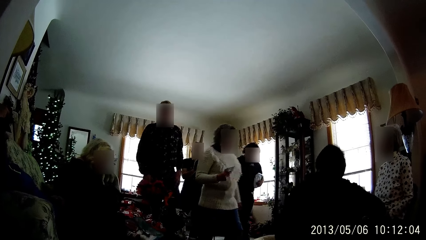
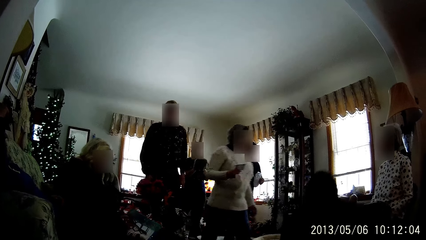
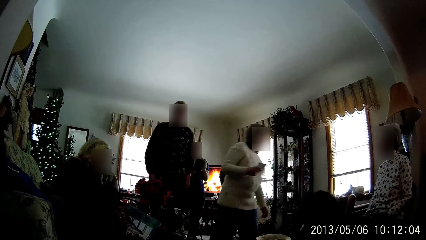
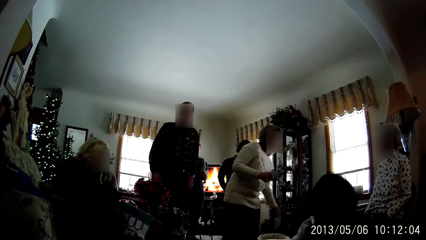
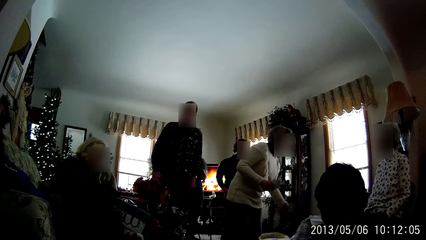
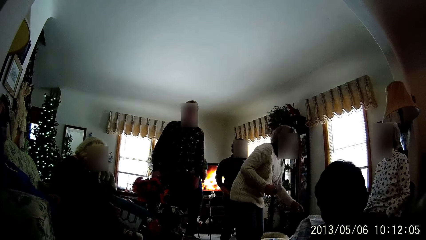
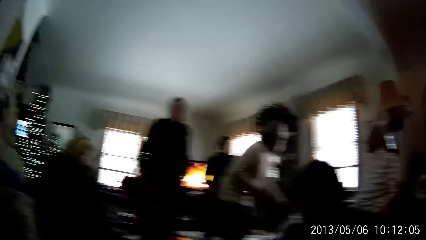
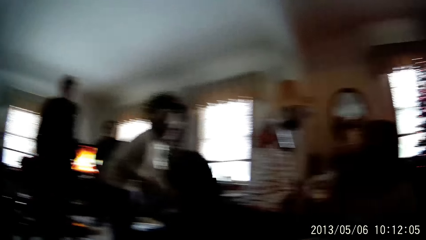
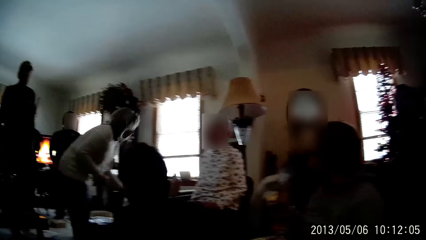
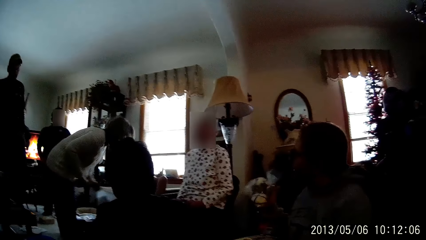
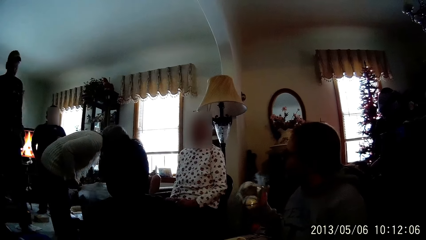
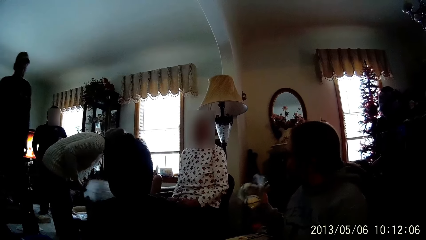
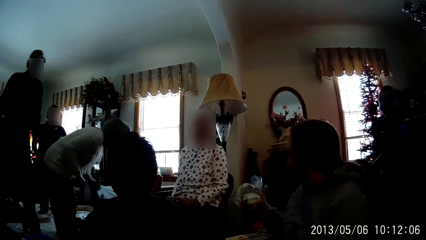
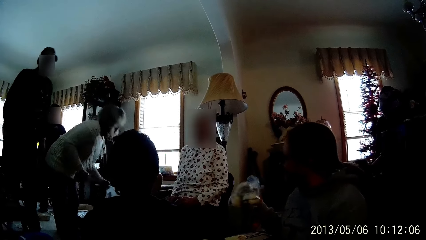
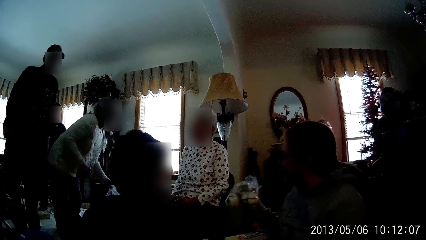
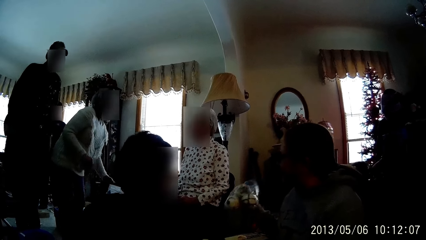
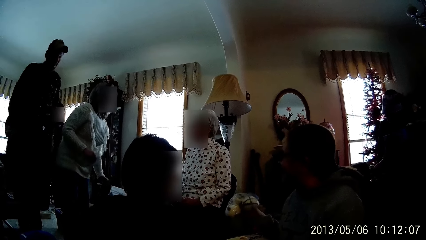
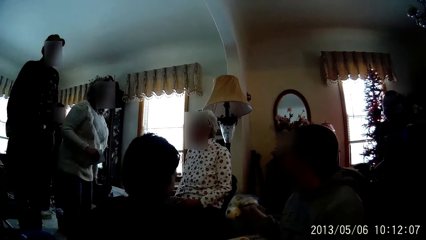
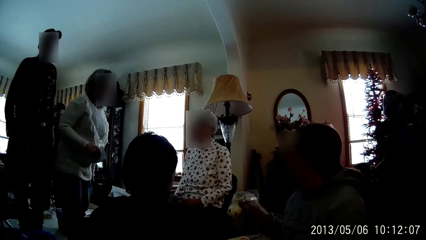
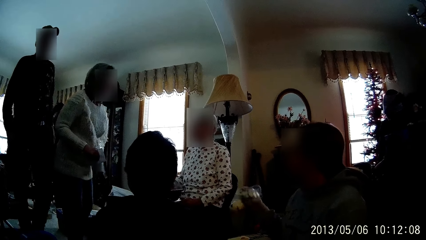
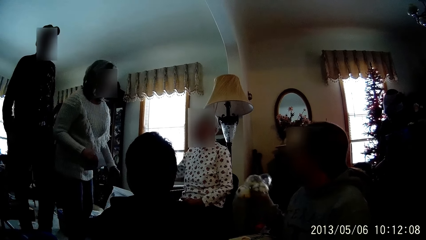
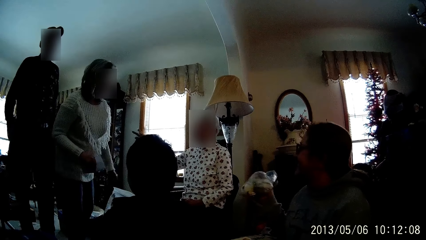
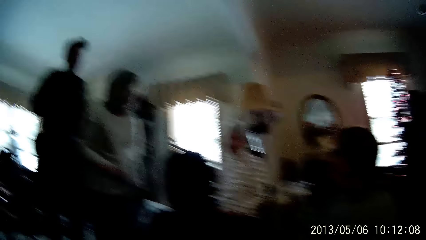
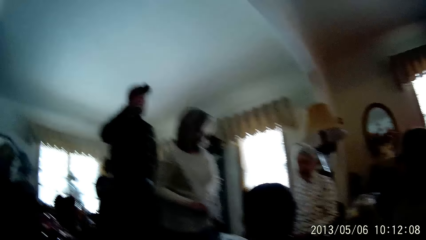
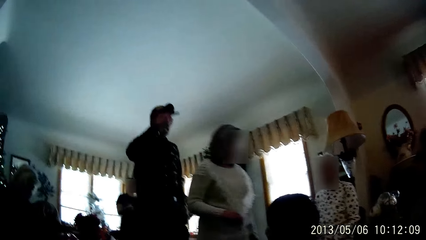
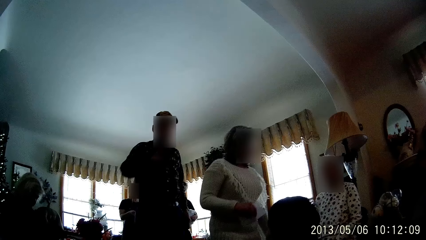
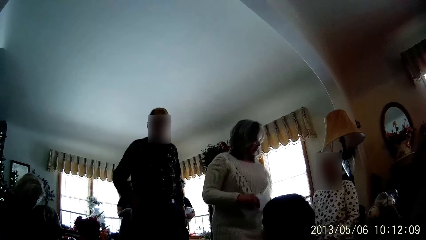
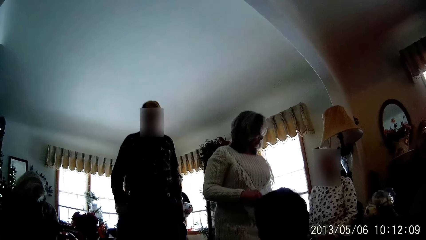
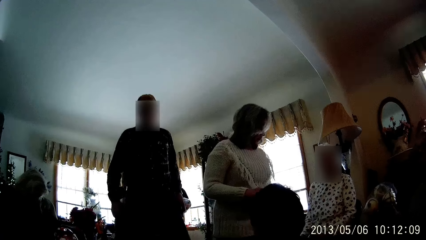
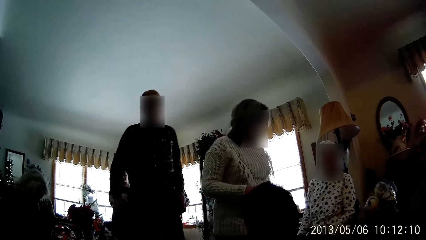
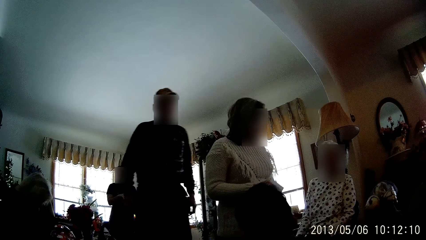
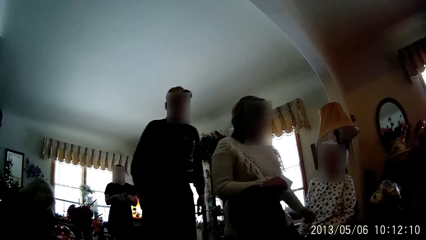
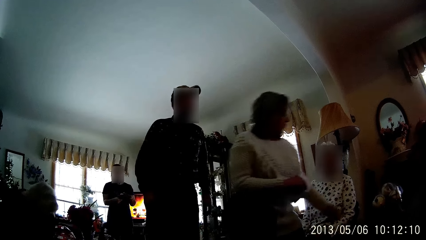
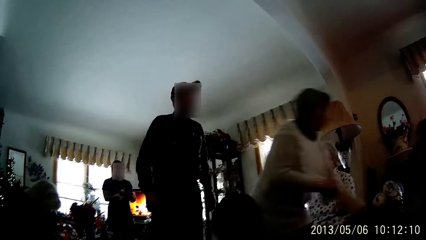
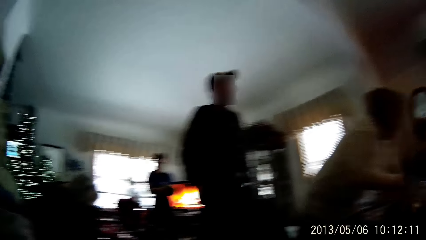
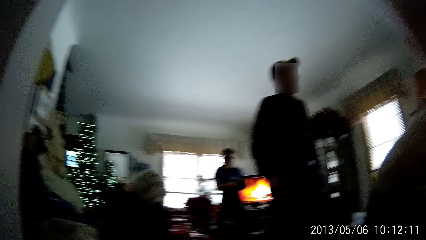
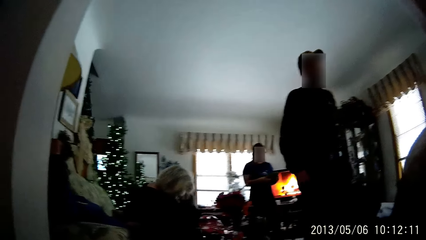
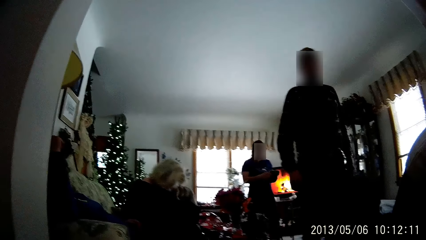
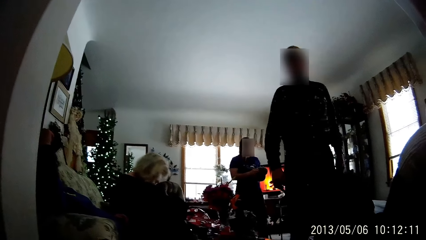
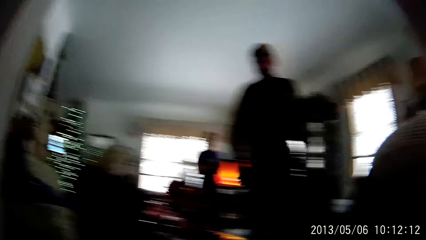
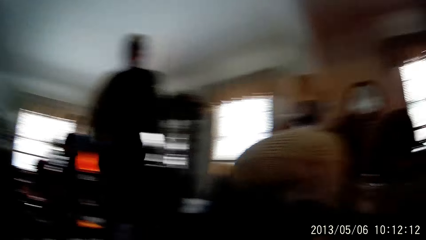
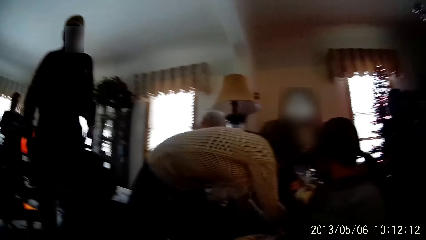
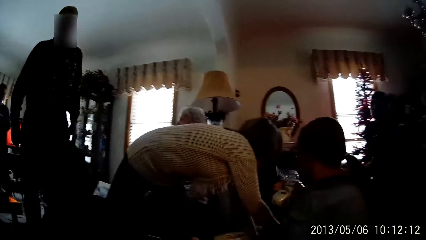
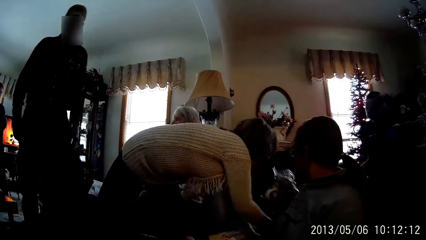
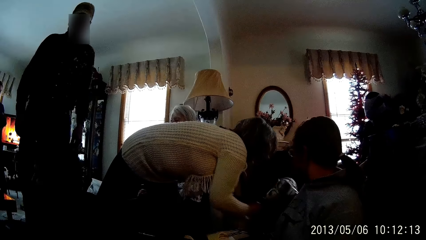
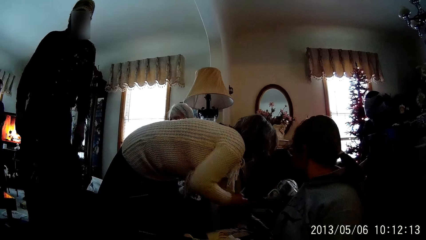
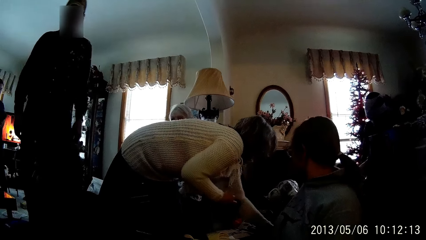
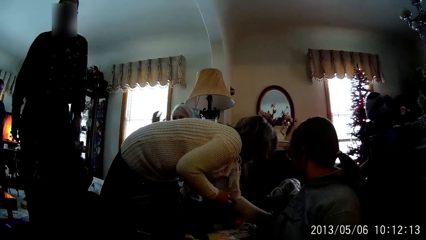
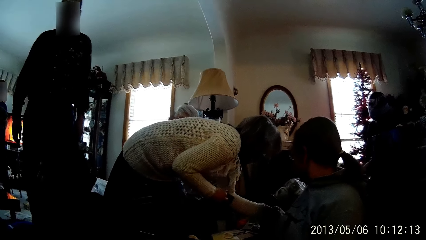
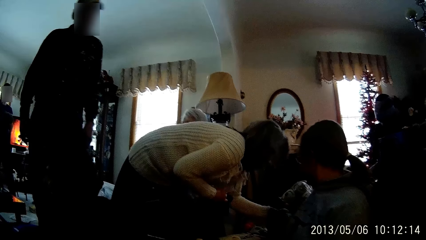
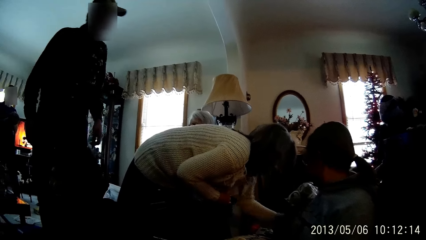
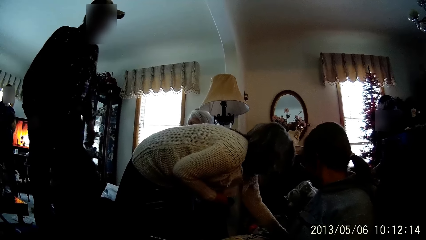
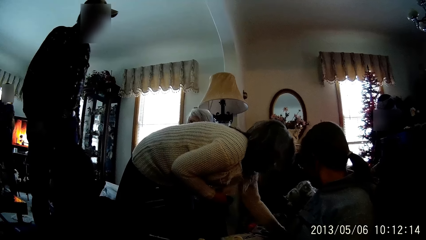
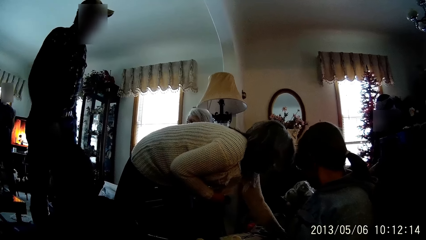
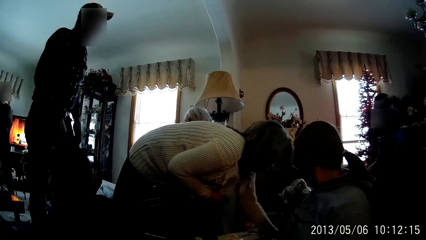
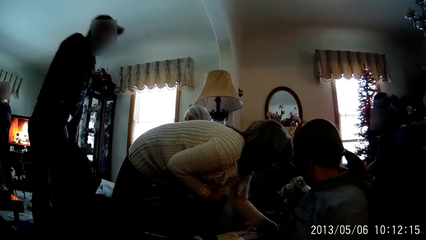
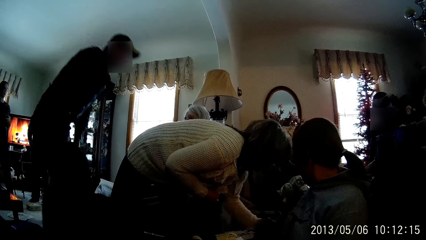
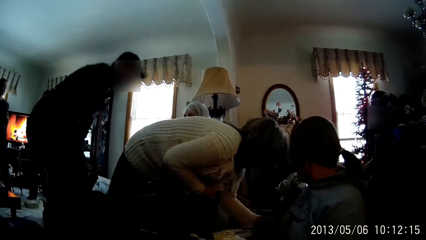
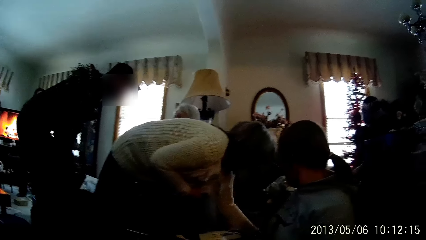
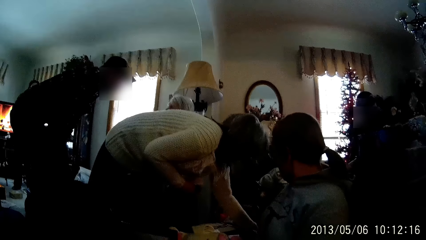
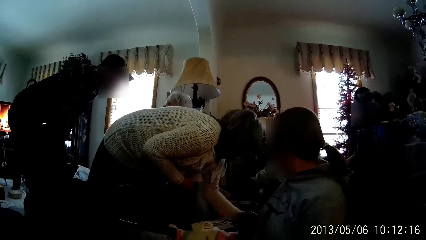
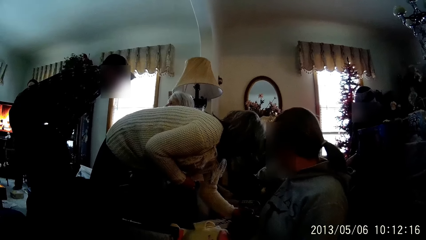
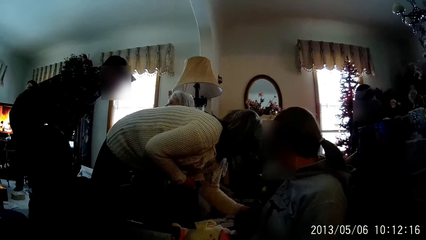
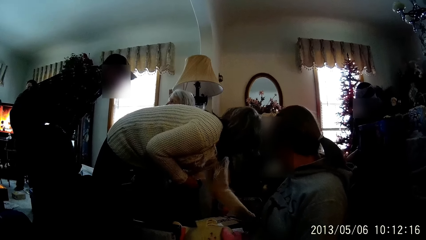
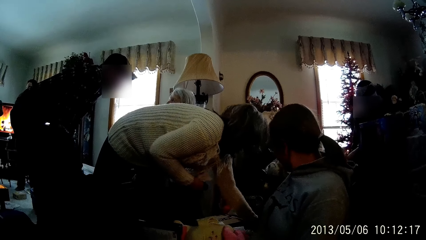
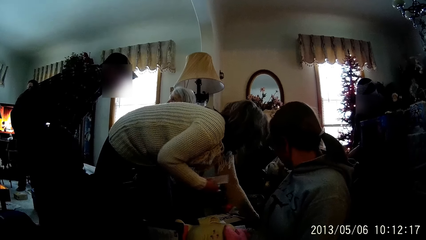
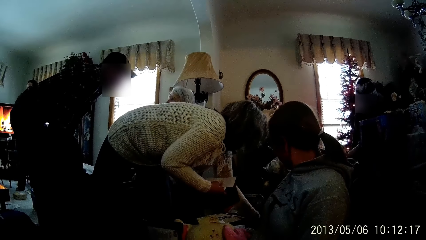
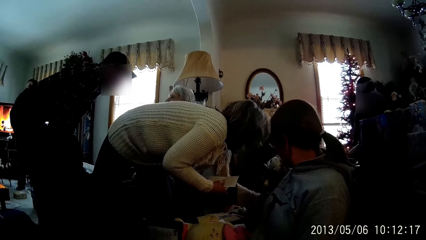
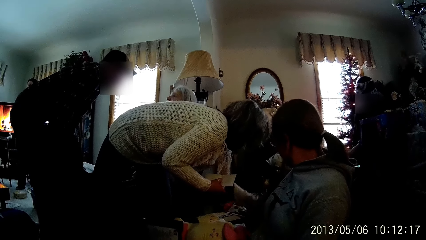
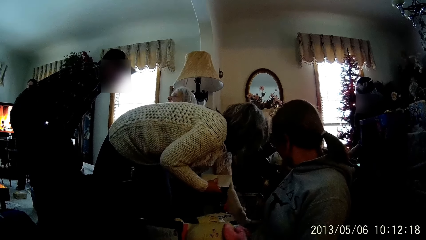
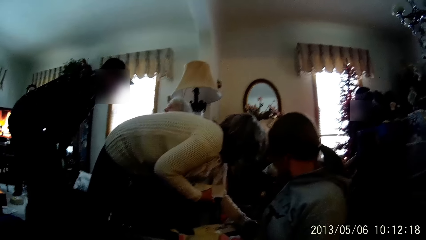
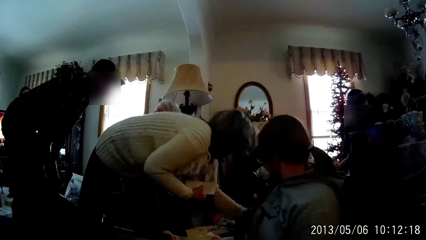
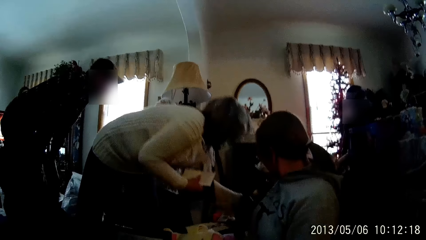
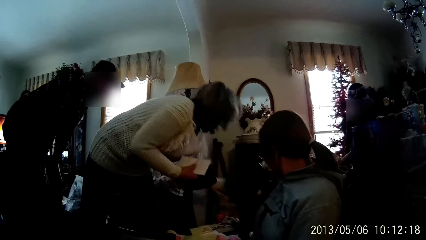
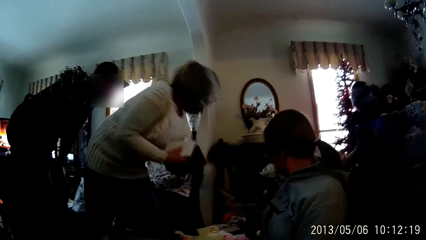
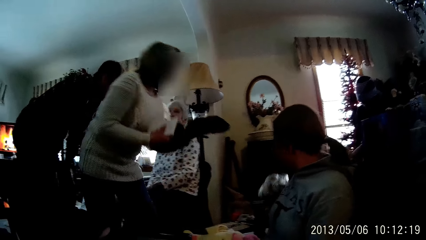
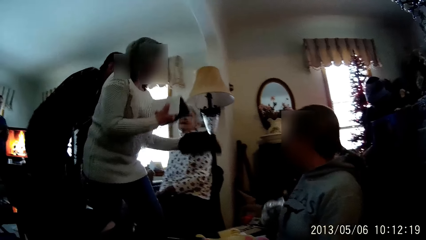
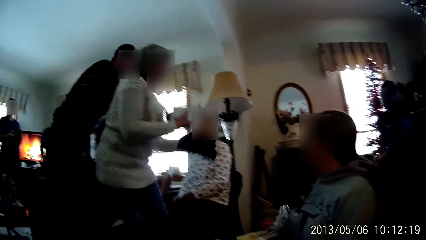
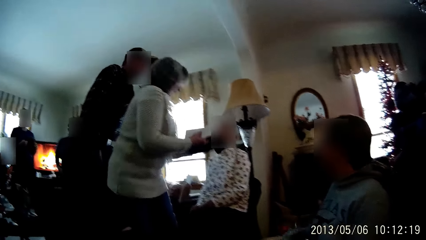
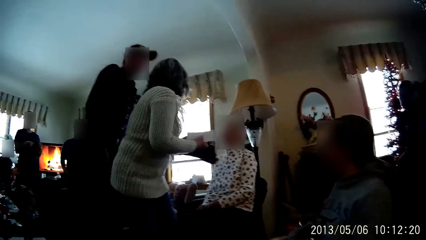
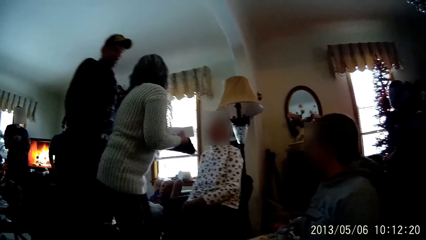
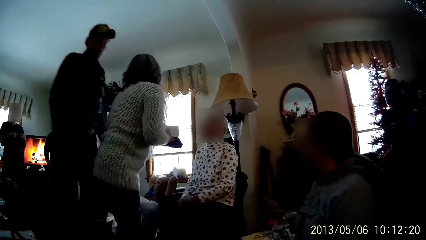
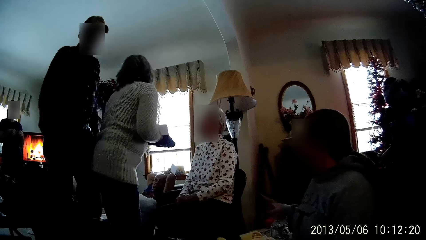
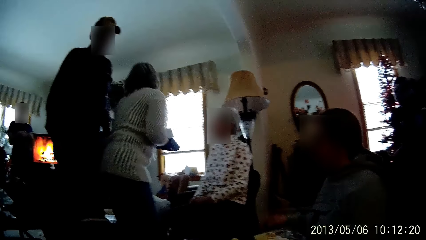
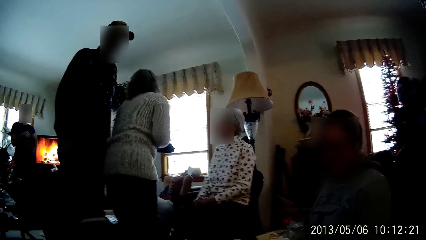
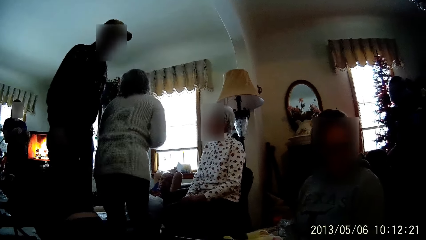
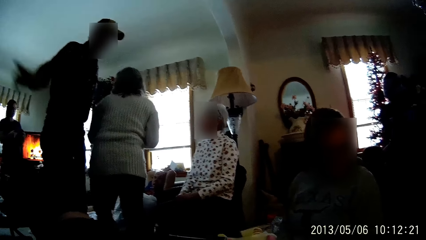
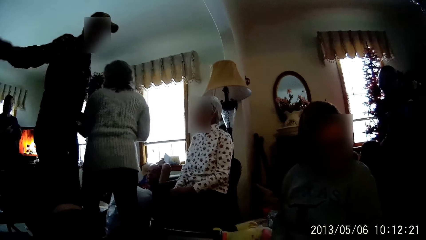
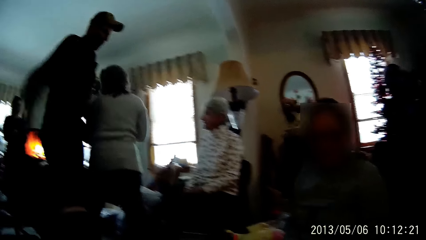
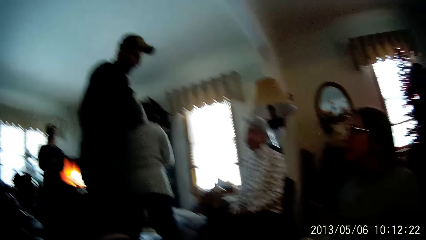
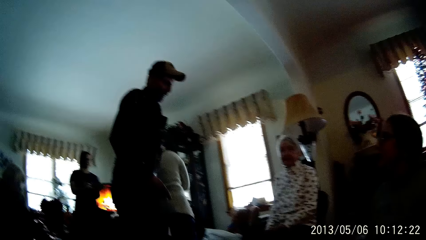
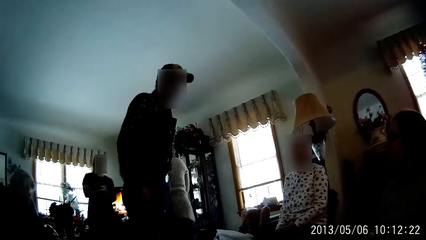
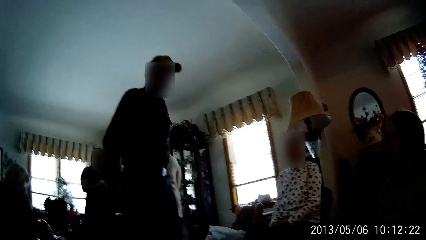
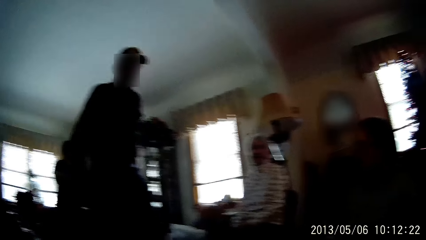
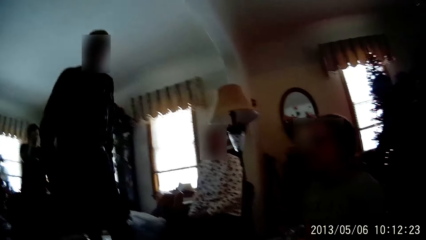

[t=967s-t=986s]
A woman holds a plastic nylon in her hands. Another woman picks clothing materials from the floor with her hands.
